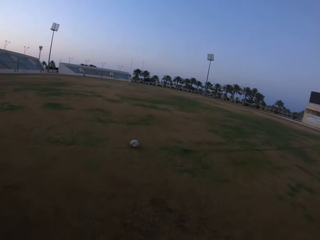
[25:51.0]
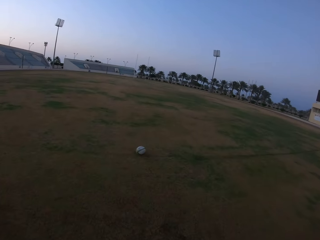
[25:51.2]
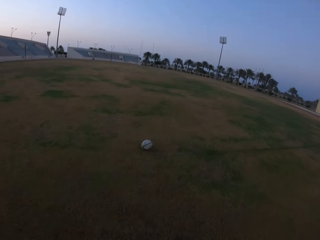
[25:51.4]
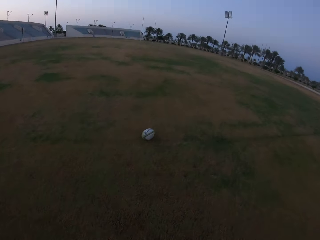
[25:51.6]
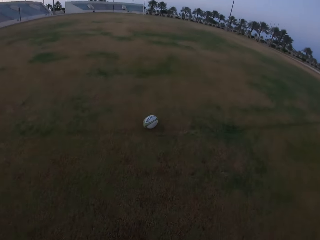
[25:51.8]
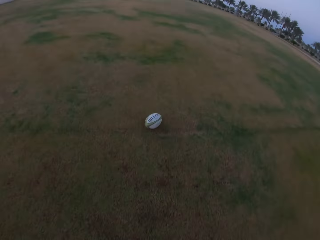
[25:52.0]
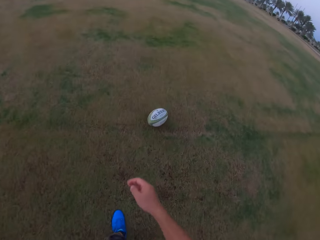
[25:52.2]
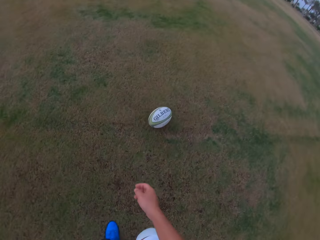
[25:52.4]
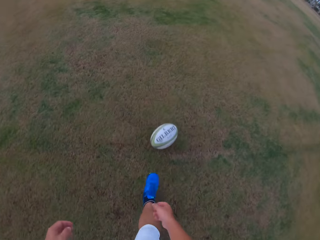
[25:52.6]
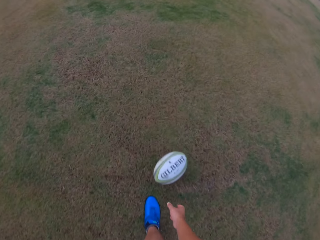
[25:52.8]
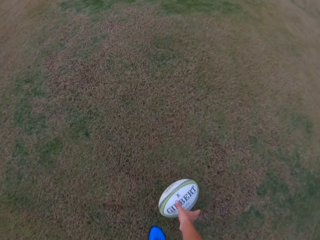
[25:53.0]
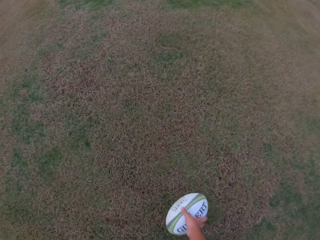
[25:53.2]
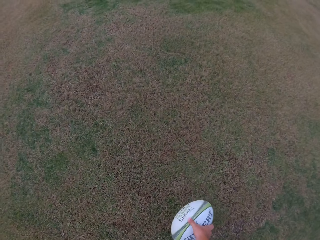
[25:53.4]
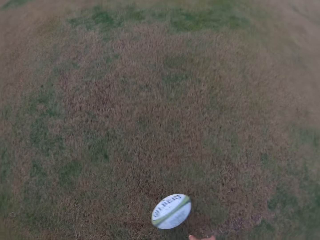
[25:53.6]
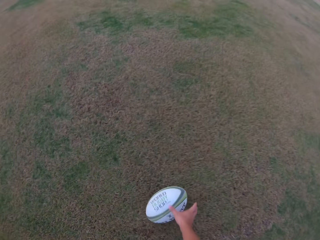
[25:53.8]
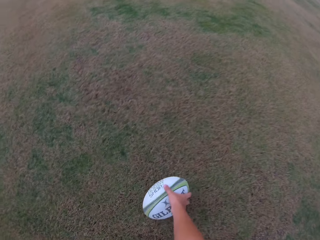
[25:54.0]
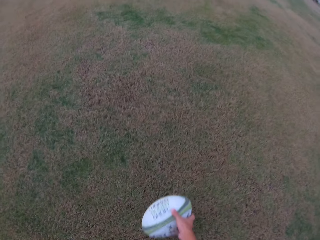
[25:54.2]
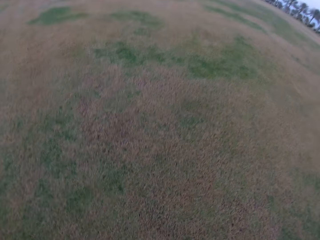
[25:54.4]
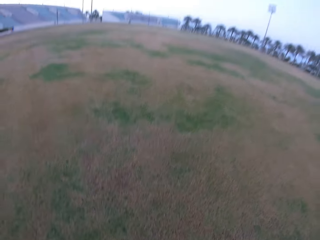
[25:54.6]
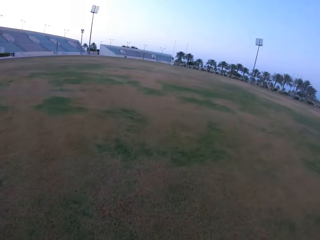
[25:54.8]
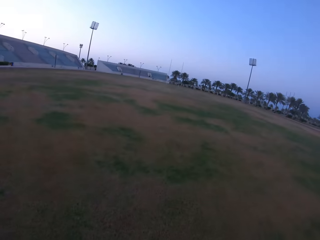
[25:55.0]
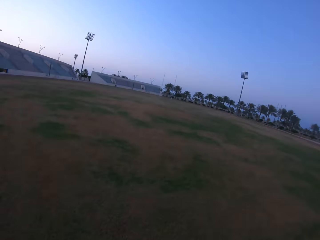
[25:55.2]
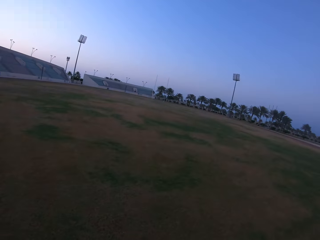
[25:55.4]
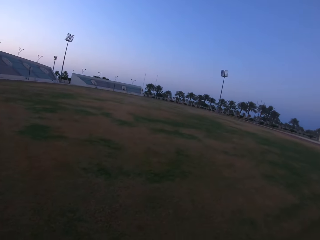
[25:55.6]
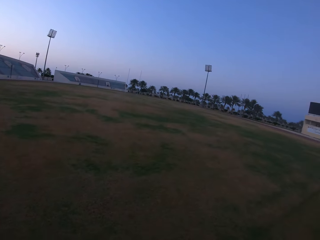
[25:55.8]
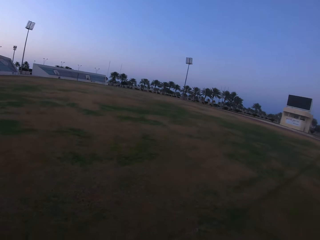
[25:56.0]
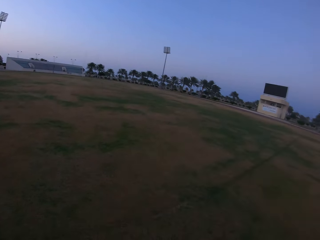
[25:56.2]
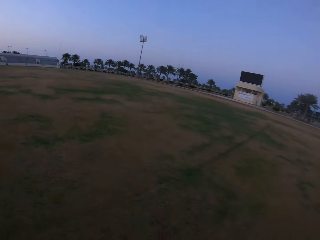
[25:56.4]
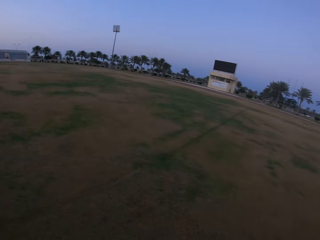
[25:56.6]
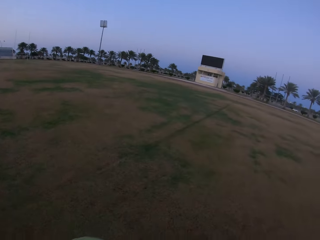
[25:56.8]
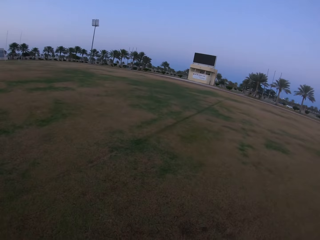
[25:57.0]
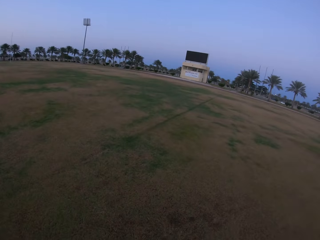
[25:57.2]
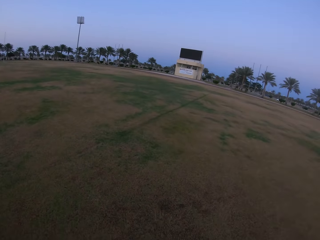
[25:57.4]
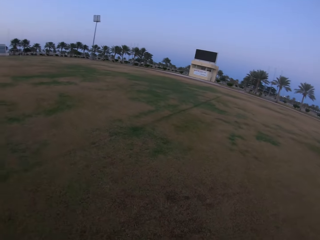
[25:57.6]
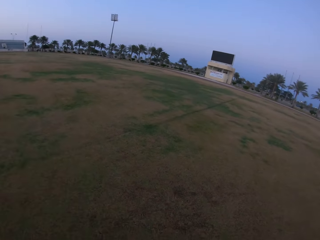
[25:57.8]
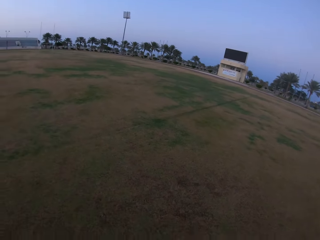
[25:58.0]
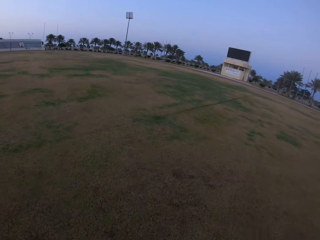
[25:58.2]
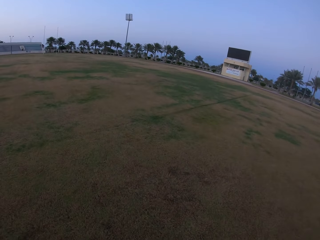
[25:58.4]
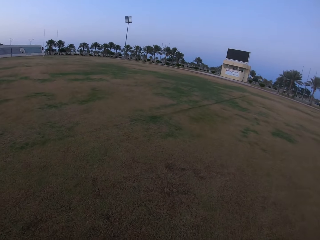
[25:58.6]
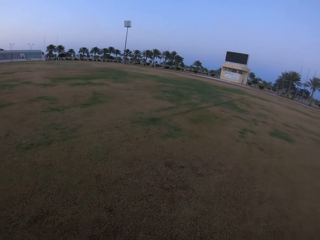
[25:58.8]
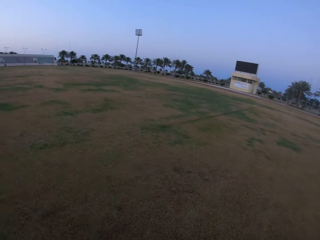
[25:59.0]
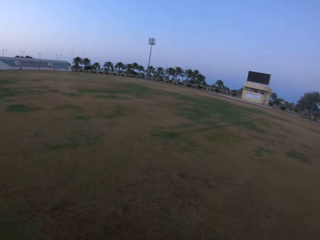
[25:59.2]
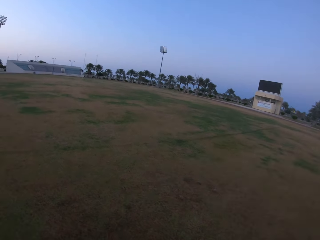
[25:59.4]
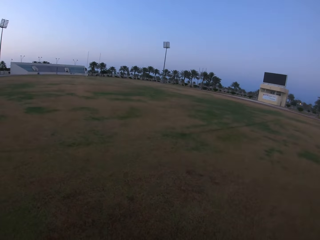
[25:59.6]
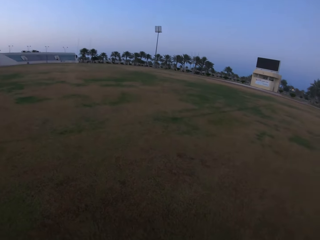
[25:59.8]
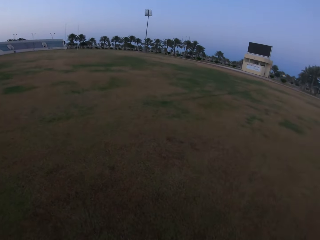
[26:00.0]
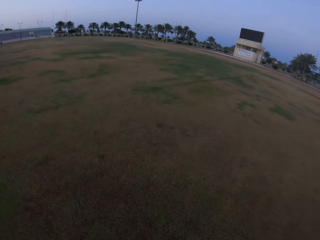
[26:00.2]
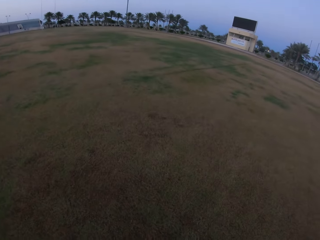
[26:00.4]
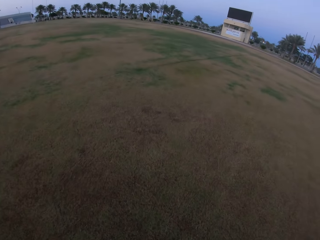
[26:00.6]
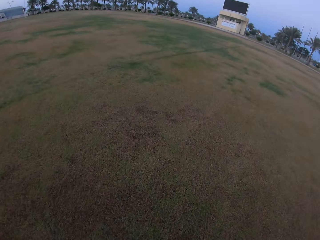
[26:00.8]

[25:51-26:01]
The camera wearer picks up the ball from the ground. They look around the field.

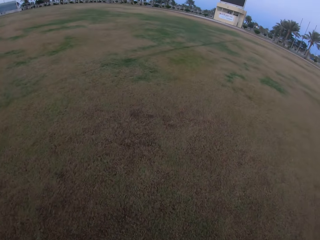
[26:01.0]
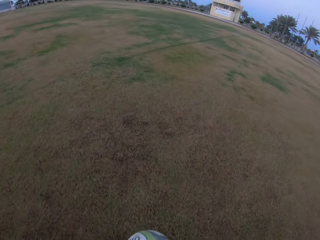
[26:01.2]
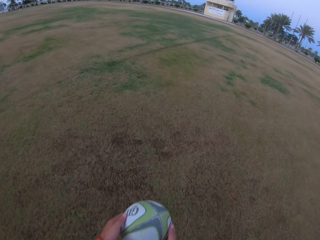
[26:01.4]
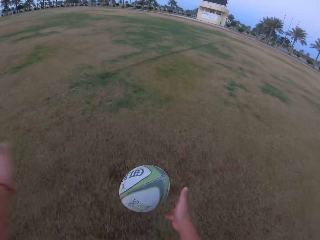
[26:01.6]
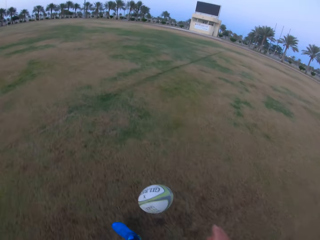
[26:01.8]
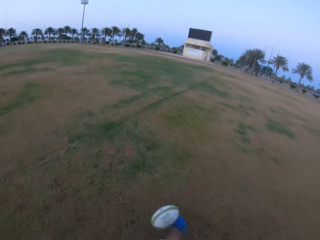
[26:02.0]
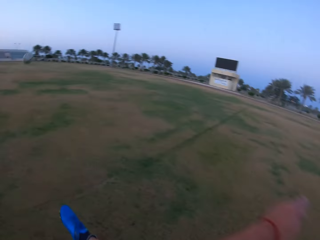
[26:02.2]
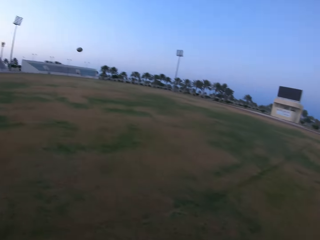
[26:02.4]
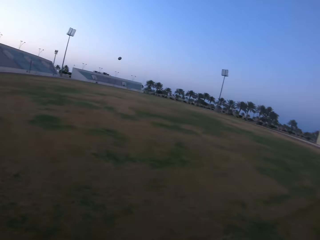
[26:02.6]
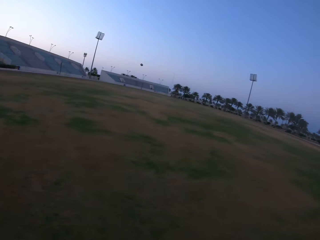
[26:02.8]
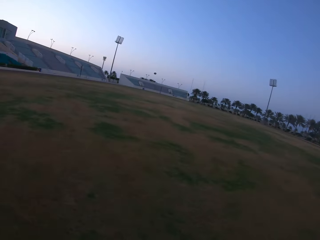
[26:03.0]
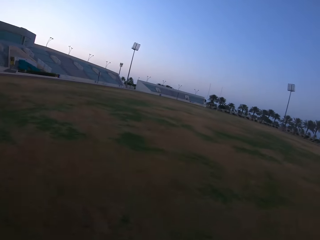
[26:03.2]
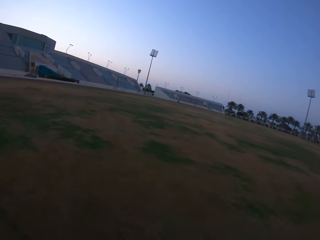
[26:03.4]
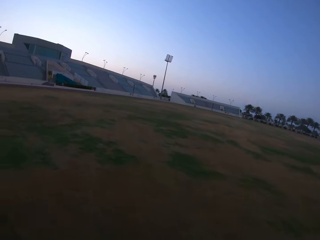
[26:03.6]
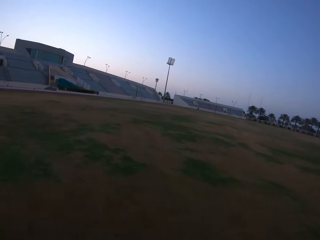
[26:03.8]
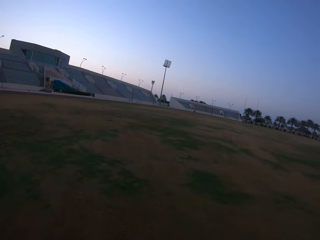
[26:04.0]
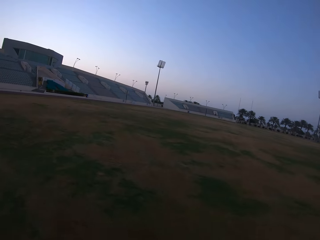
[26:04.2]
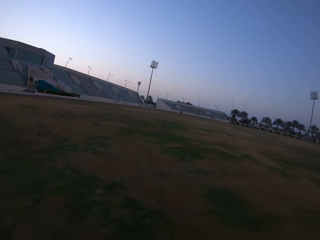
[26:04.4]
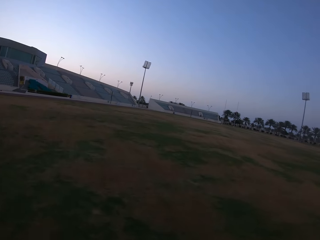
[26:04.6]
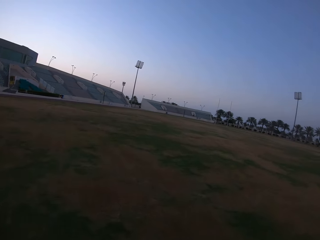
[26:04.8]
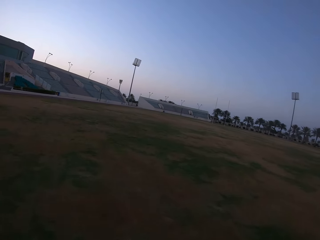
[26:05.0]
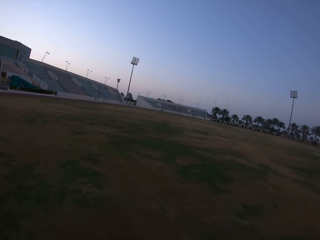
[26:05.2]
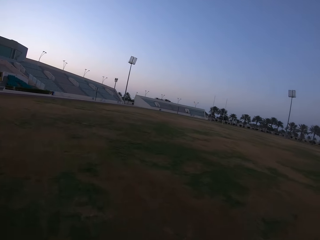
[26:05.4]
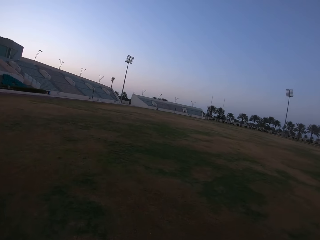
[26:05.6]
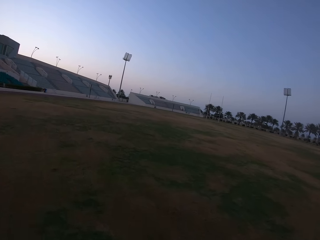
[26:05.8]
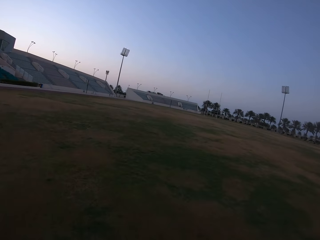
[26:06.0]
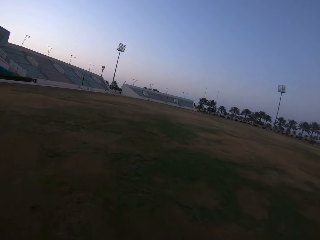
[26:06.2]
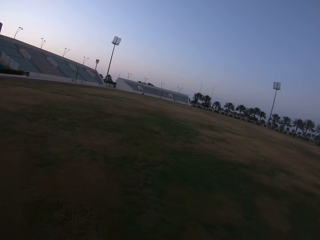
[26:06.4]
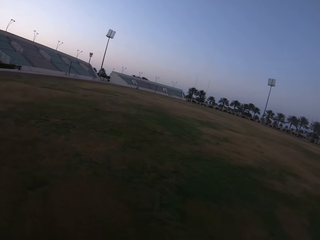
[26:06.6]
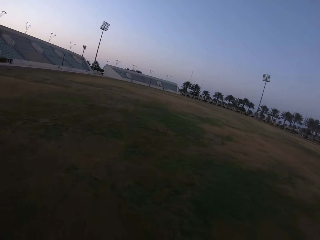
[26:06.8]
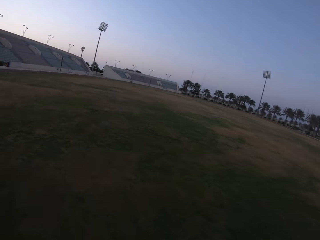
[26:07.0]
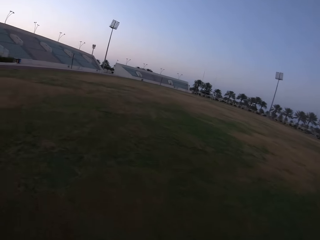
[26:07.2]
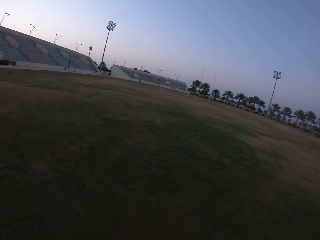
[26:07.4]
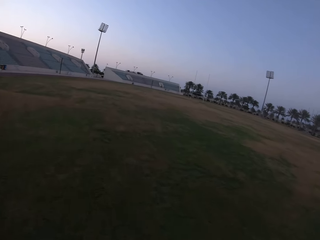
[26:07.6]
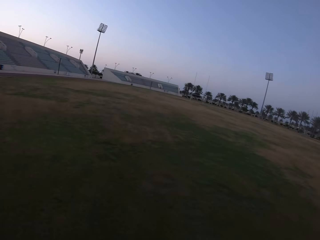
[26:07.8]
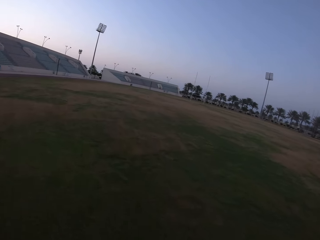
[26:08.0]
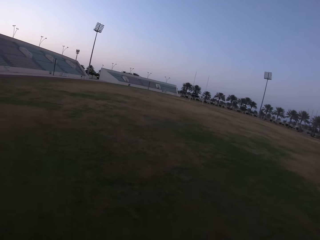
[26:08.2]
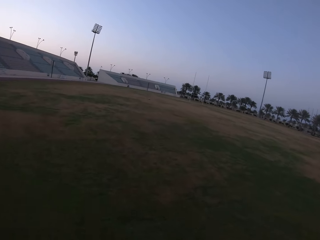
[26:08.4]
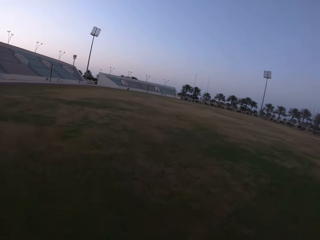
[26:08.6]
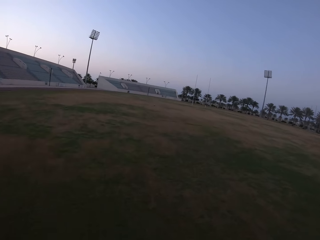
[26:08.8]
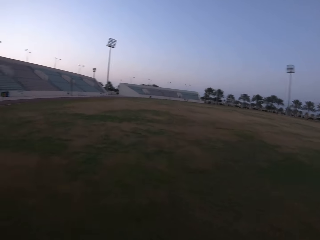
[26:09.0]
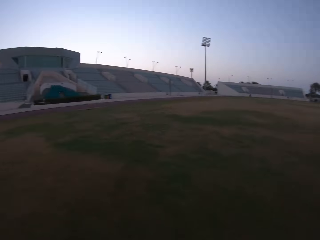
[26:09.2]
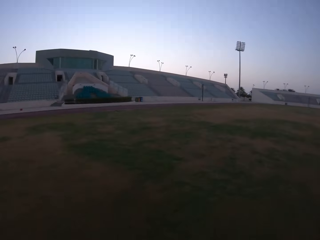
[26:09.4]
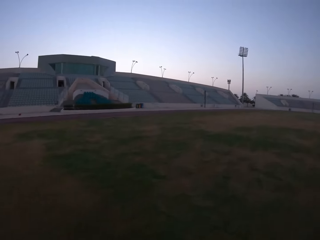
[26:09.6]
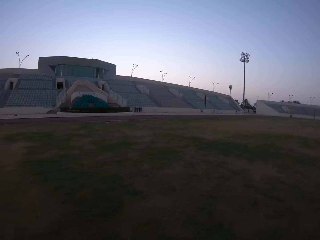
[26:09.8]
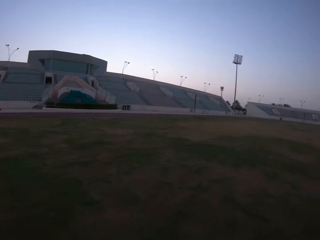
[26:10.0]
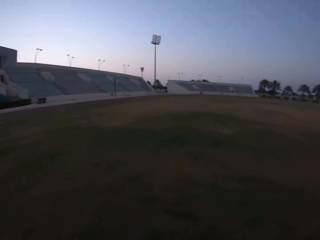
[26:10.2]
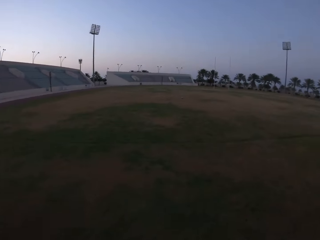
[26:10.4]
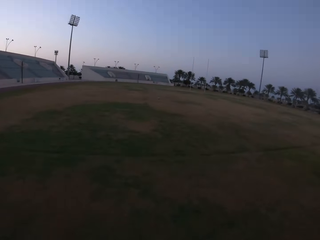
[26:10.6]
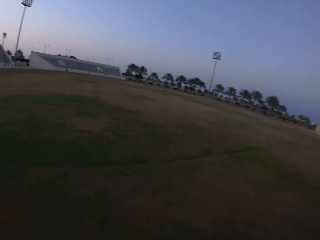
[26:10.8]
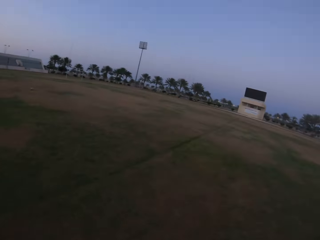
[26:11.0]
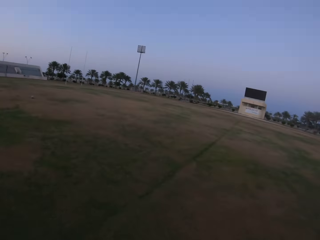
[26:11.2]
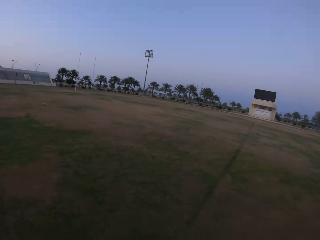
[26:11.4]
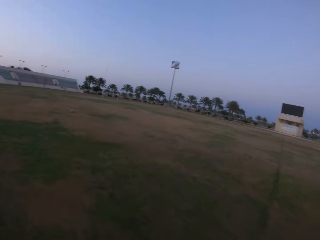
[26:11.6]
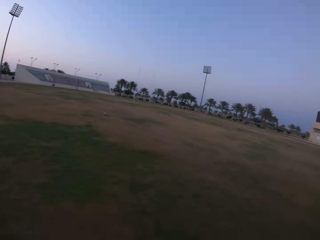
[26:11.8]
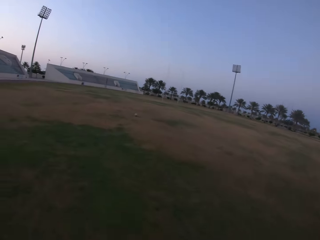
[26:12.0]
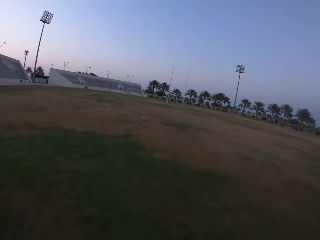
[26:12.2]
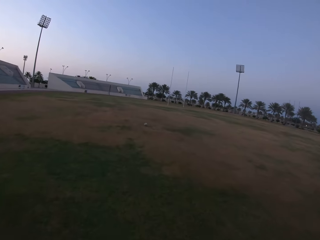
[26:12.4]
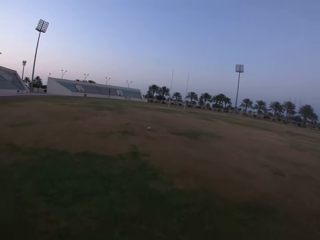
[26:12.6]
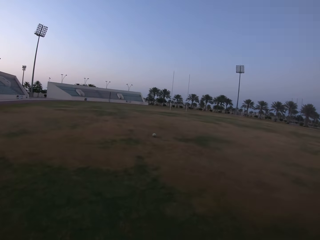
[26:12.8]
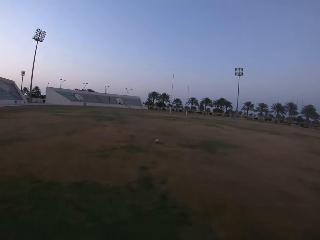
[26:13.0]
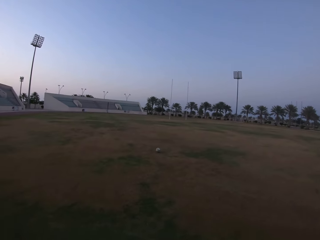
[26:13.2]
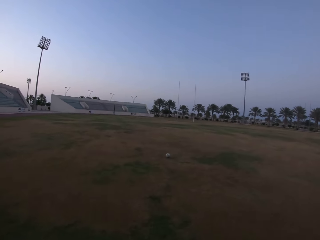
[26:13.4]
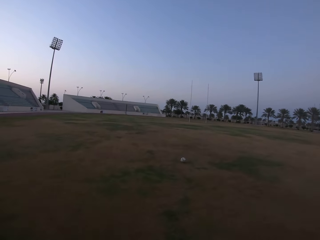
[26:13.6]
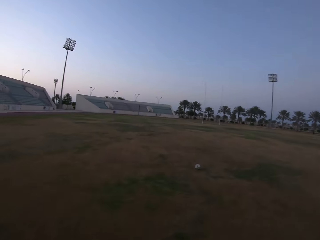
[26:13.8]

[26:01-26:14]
The camera wearer kicks the ball in the field. They run in the field. They walk towards the ball.
